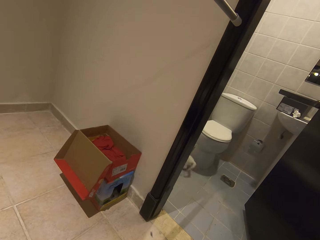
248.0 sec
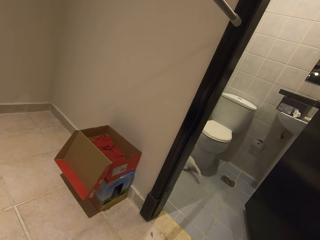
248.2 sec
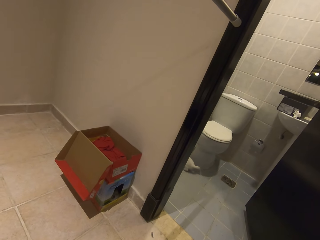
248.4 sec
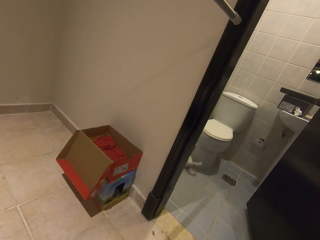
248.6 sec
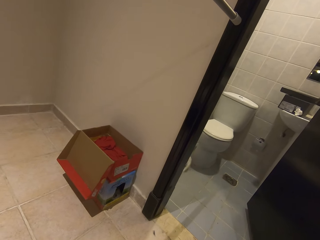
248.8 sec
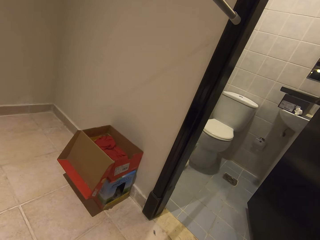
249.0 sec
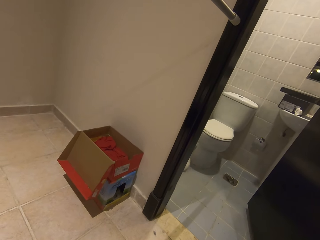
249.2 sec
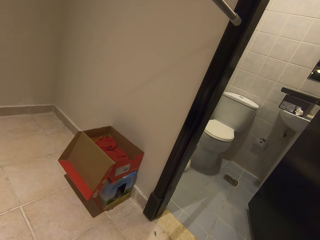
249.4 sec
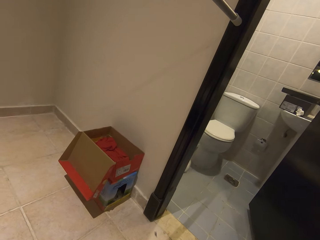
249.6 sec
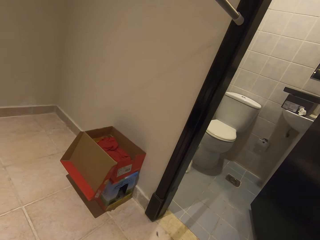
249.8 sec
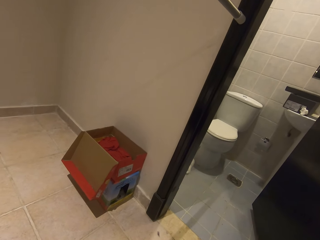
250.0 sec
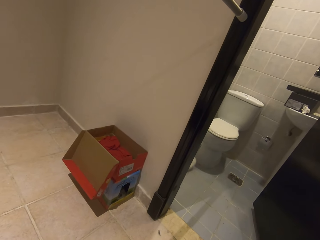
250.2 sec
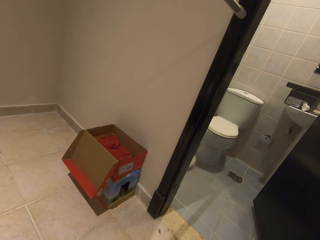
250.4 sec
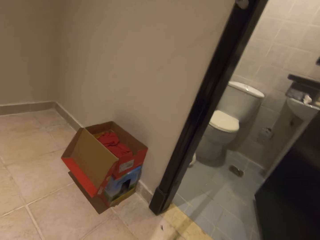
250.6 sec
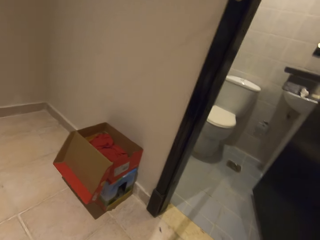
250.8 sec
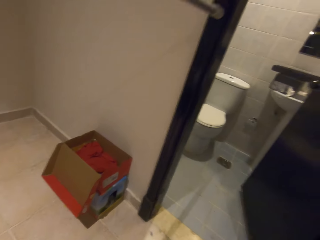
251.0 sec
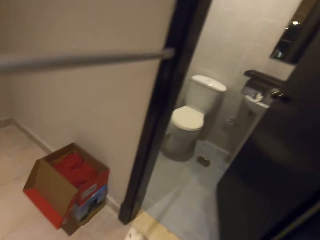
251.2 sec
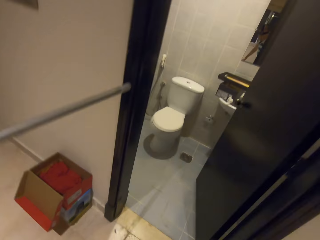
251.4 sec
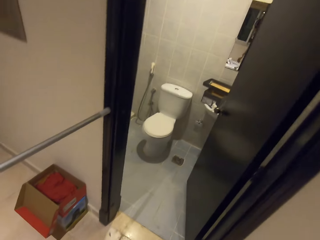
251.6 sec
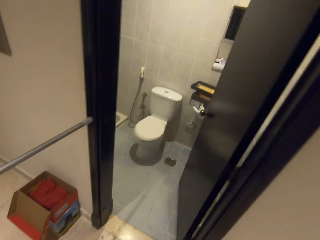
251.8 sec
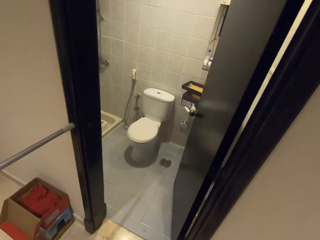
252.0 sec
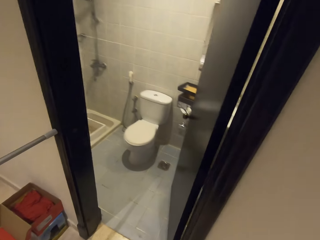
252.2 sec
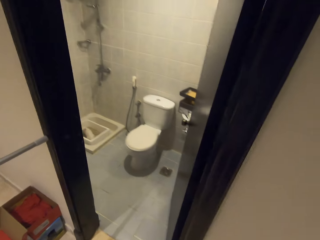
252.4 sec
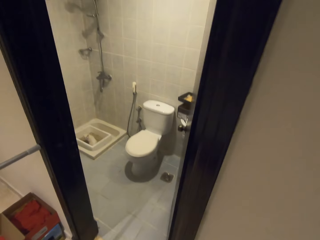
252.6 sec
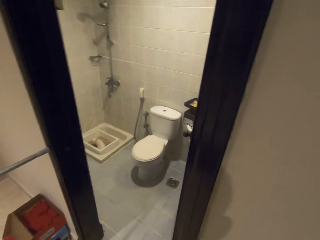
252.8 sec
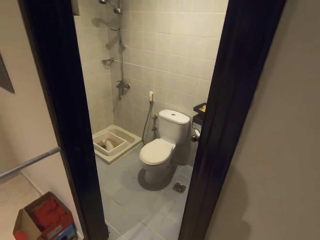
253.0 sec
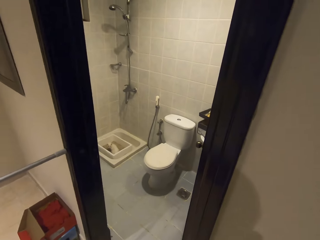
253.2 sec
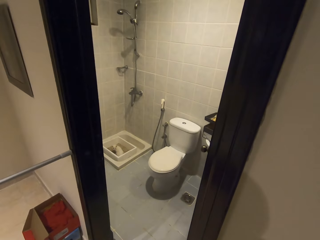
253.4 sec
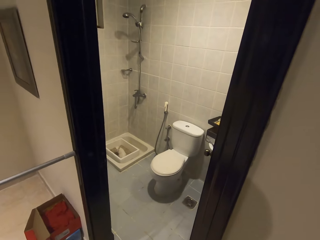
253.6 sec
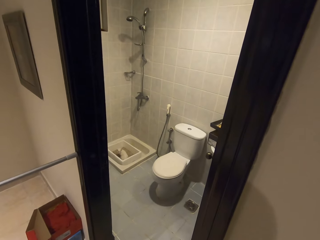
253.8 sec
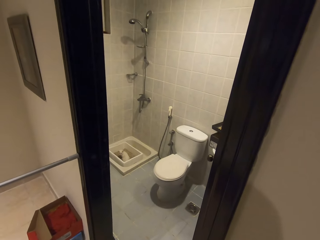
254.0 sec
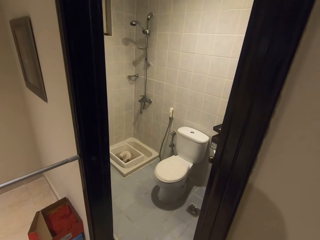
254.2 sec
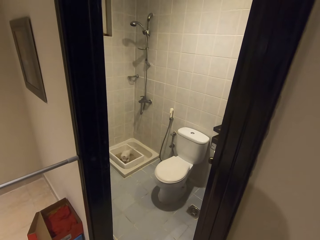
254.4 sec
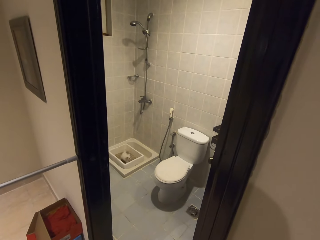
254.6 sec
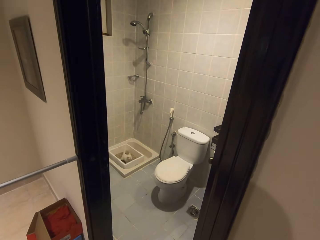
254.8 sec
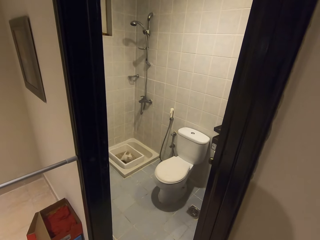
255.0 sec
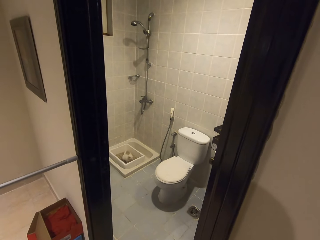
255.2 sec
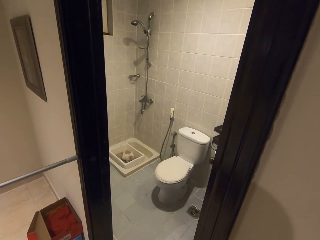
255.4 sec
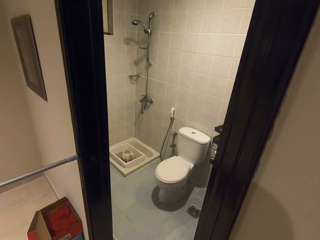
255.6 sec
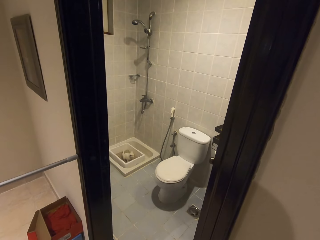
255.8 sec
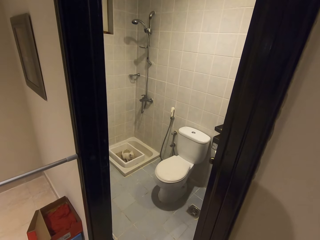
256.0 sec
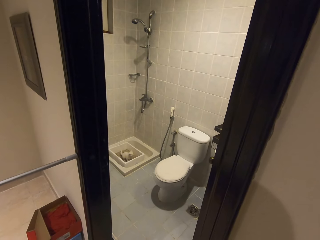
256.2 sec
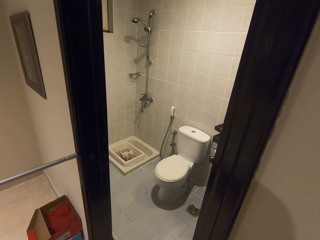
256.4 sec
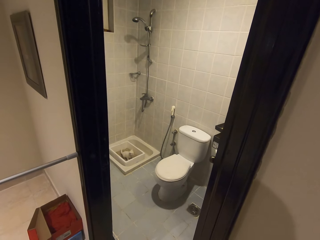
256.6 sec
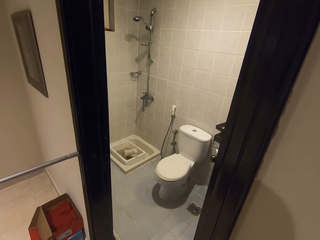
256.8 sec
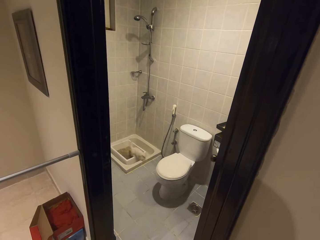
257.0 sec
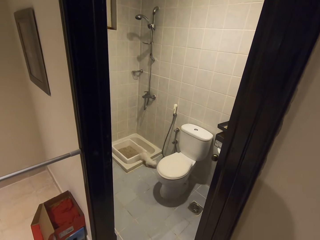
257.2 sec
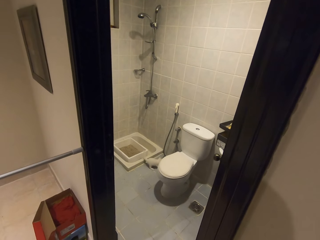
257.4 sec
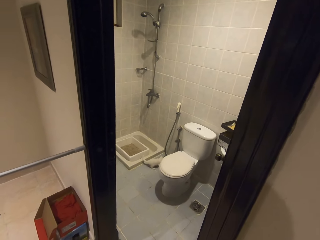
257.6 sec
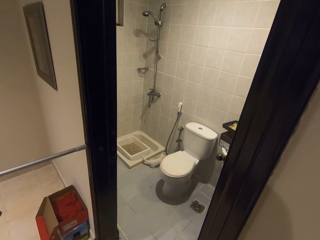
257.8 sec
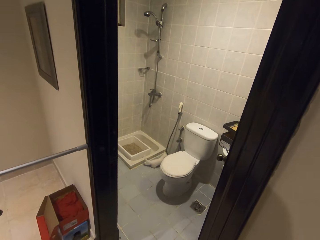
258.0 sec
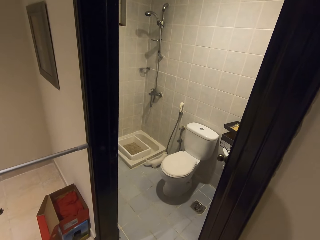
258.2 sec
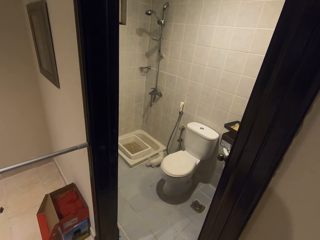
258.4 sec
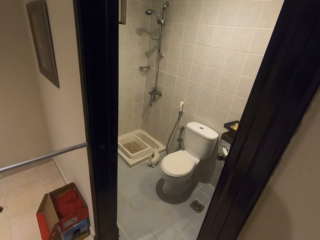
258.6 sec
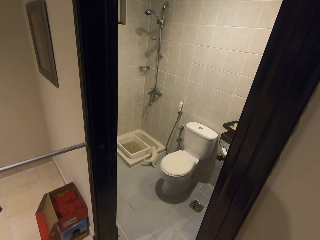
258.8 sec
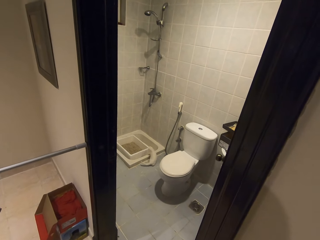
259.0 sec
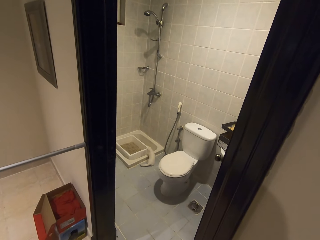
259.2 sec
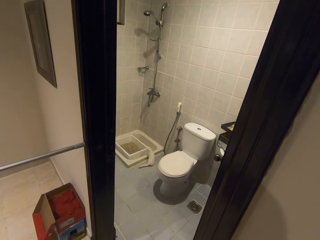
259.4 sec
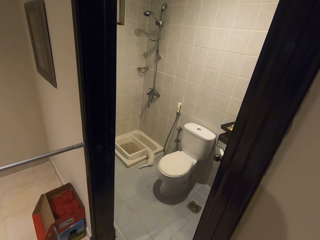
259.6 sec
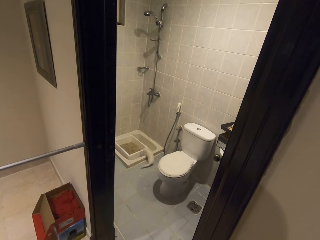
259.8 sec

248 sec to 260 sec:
The camera wearer walks towards the bathroom.

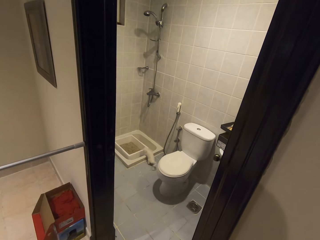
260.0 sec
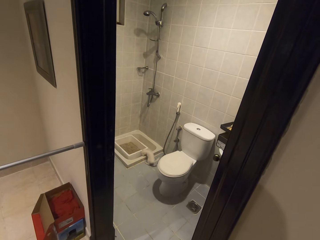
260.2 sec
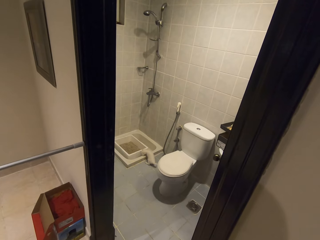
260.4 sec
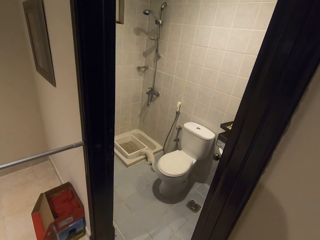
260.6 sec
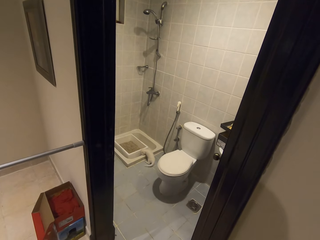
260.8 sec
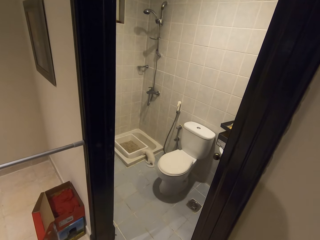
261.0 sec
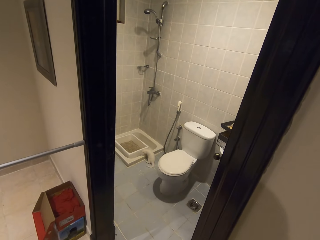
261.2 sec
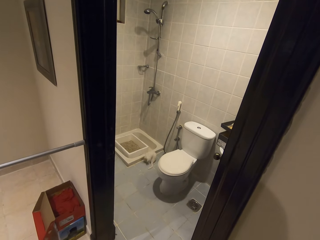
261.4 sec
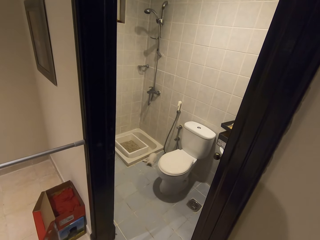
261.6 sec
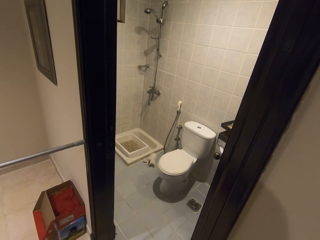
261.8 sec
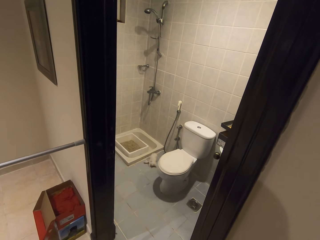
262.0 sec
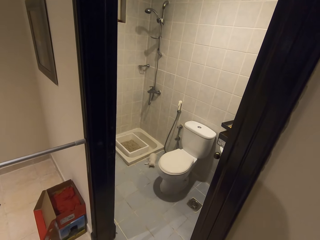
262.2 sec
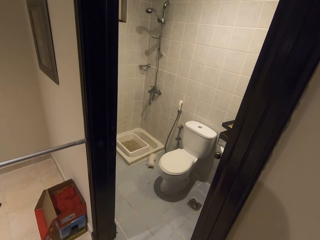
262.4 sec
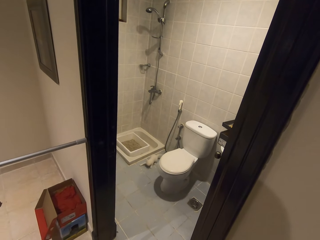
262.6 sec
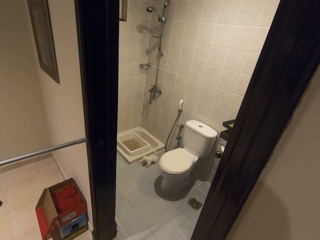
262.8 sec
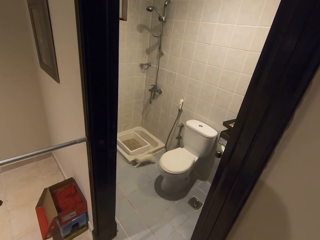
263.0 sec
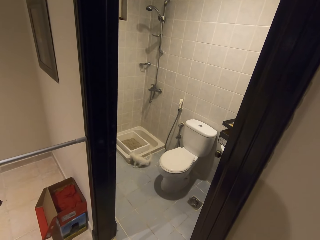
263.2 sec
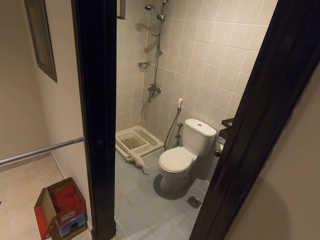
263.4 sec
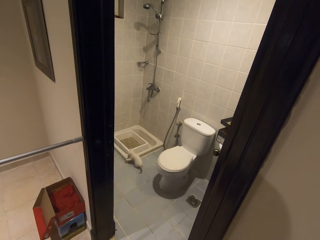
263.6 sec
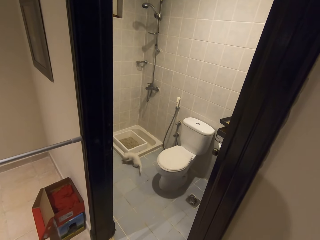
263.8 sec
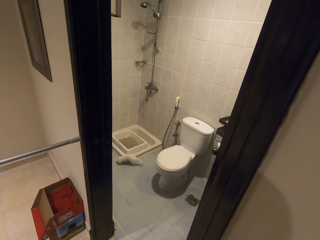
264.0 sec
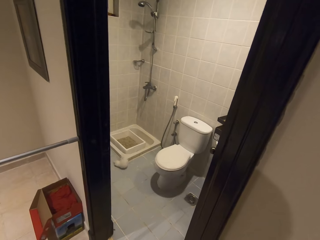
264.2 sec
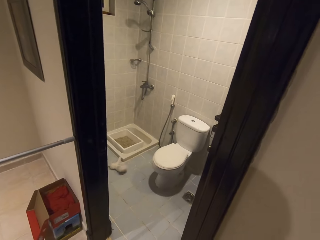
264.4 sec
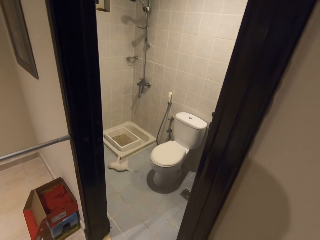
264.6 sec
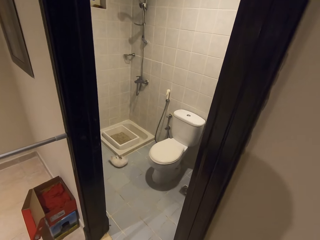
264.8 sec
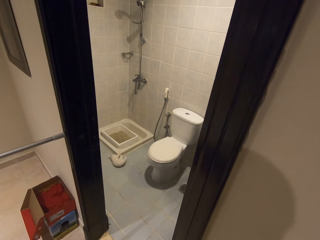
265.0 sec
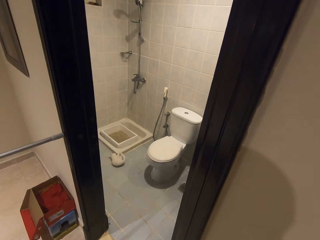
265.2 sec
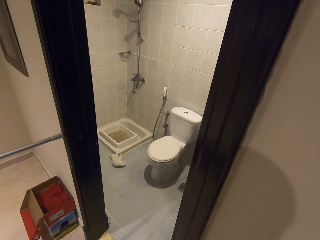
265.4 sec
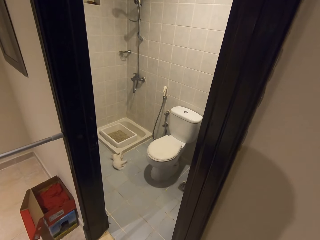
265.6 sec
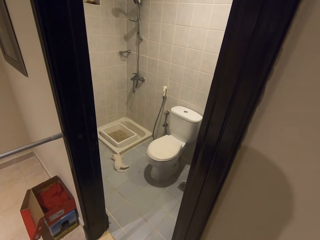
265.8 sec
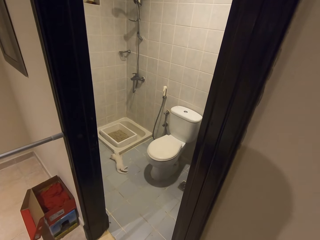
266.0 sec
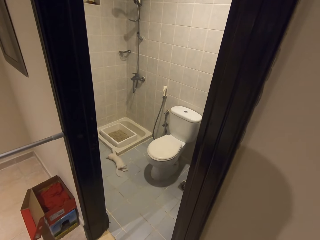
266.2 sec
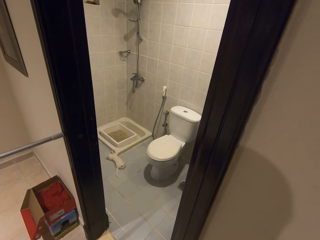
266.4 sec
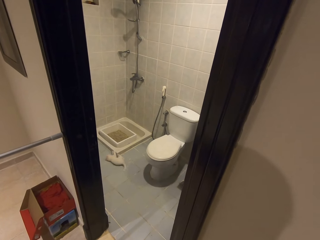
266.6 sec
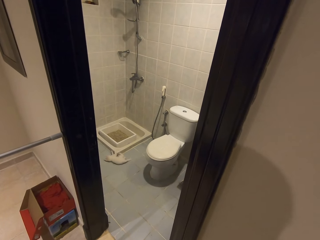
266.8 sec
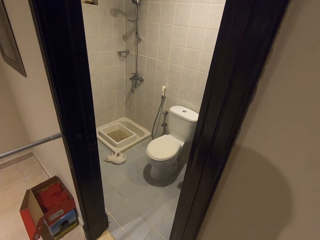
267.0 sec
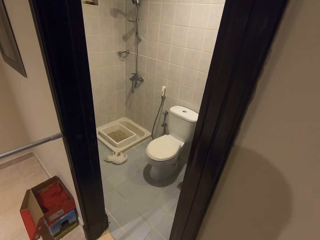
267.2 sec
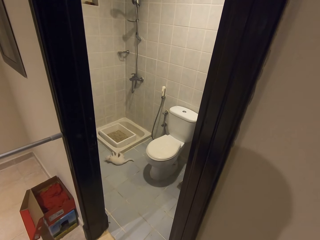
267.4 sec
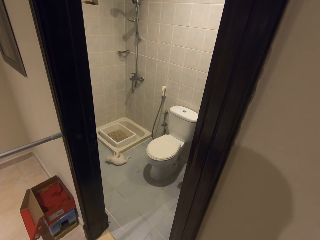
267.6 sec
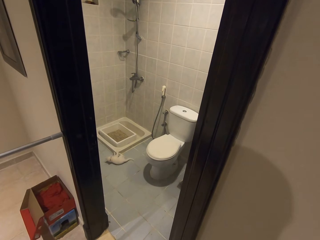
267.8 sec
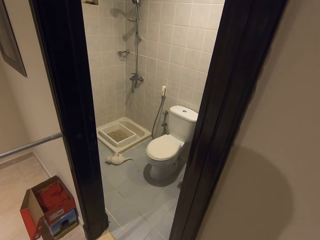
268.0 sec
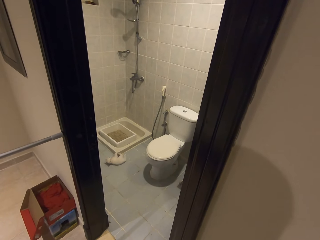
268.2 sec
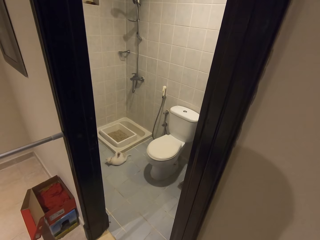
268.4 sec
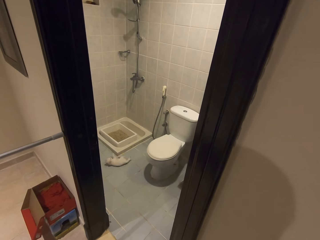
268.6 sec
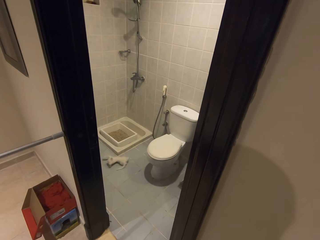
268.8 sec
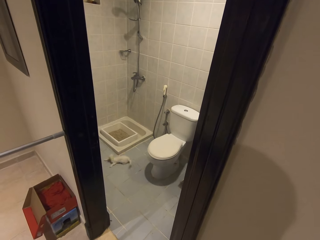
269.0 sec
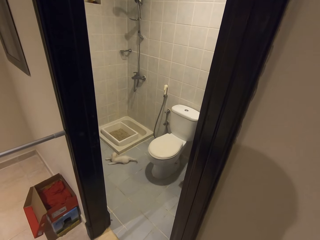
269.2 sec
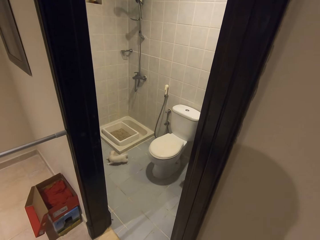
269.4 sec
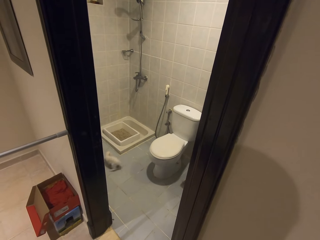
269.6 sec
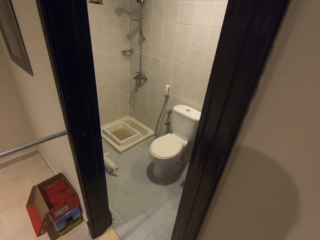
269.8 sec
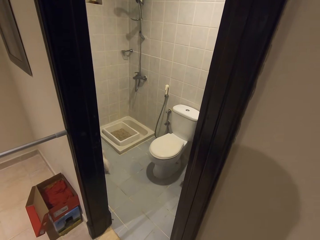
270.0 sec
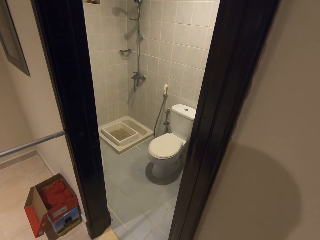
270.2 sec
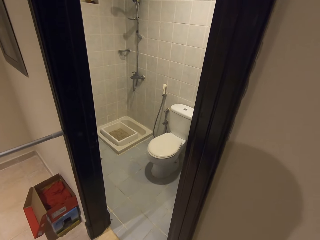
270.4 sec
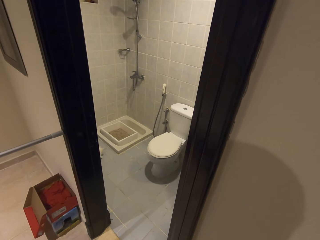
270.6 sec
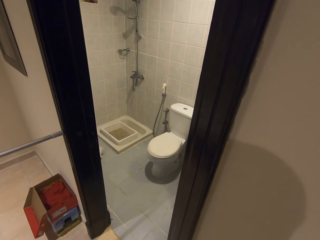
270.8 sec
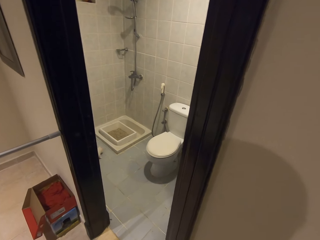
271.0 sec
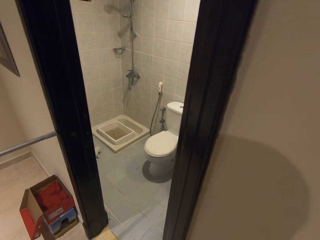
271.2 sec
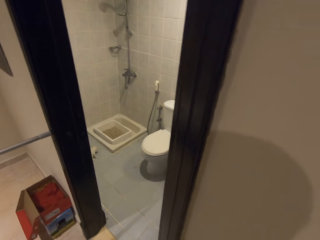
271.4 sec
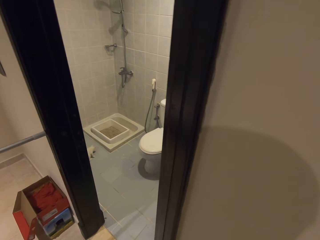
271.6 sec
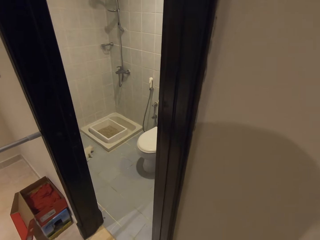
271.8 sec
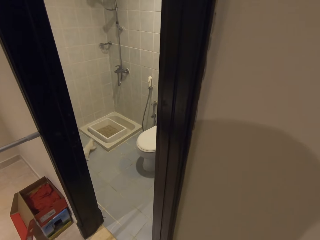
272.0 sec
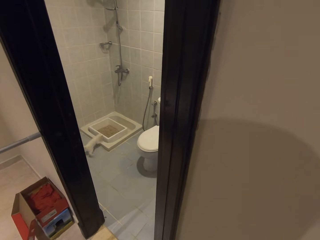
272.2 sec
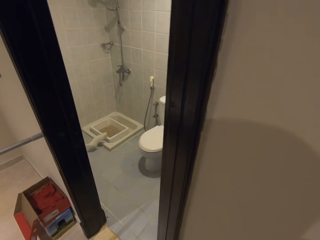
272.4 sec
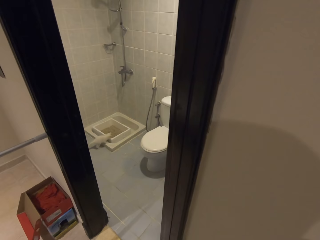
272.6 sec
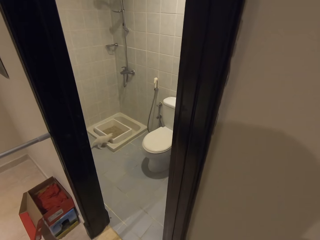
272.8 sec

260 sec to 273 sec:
The cat sprawls on the floor.
